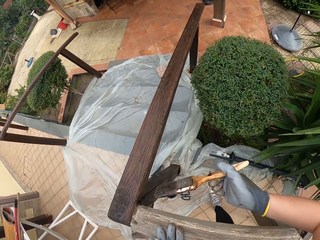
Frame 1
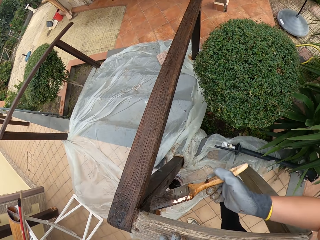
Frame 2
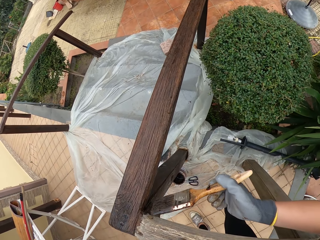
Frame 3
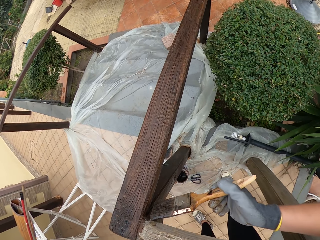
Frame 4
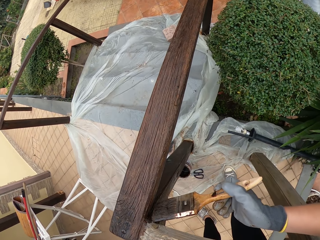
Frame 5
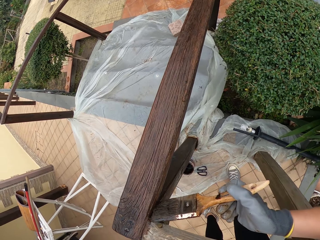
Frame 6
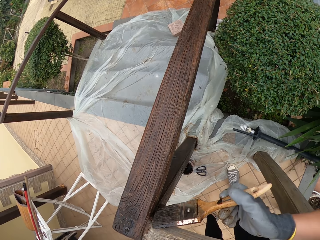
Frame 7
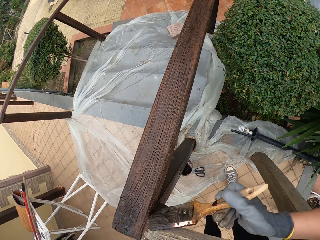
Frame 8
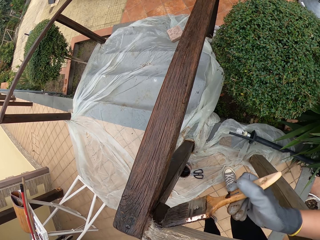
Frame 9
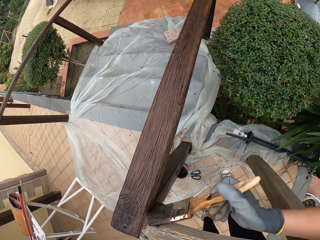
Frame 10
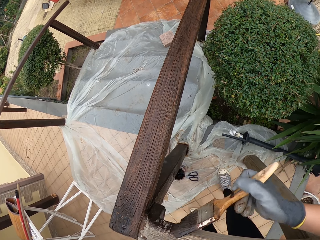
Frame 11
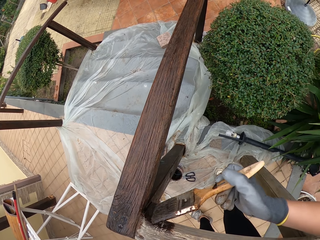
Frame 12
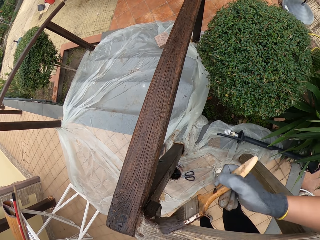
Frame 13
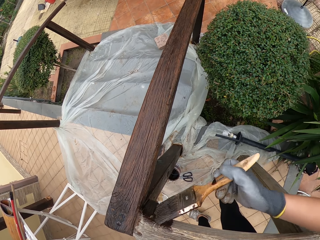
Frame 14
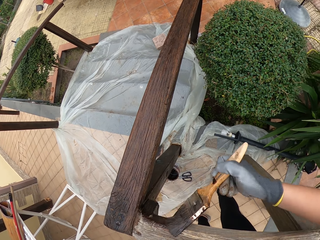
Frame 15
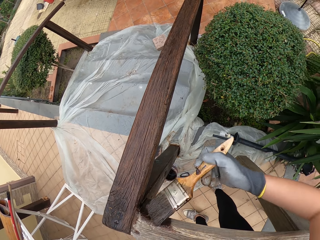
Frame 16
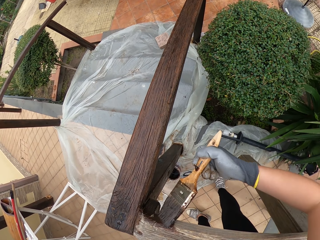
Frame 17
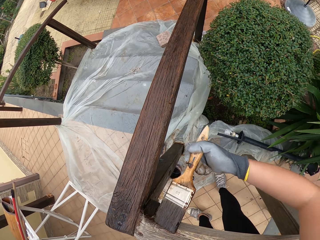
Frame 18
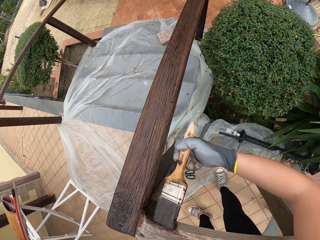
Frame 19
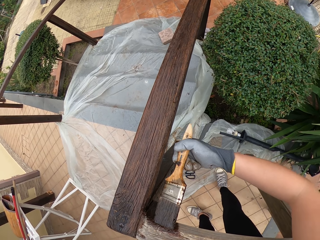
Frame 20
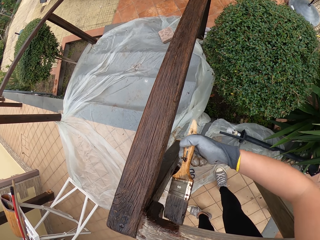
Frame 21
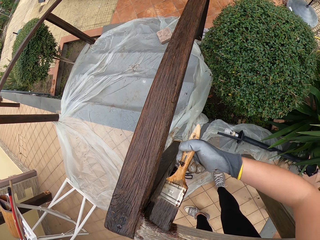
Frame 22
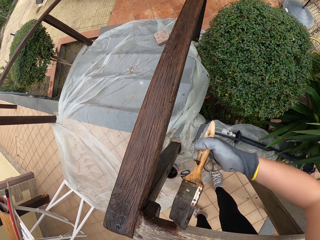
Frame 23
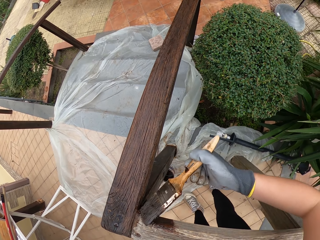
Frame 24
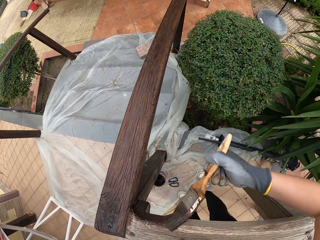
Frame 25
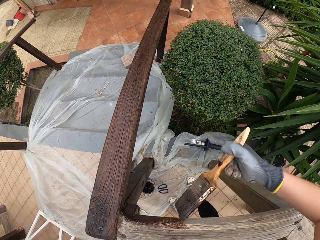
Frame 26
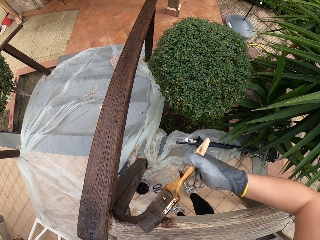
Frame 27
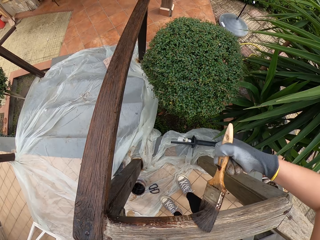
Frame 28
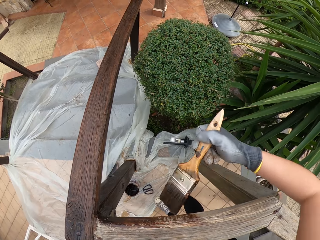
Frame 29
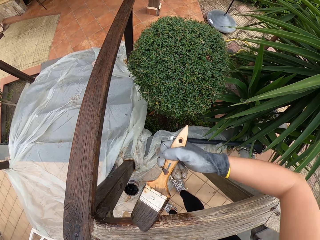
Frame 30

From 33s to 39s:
The camera wearer bends towards the outer side of the porch railing with the paint brush. They paint a front porch rail cap using the paint brush.

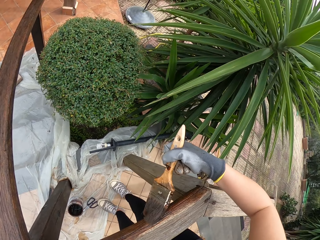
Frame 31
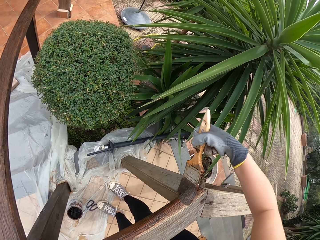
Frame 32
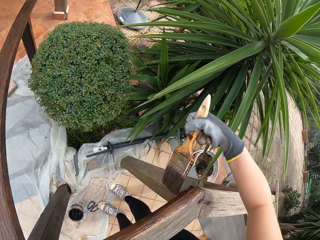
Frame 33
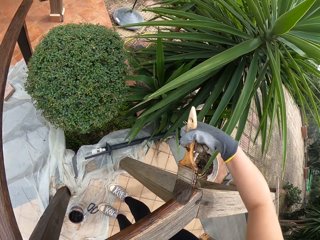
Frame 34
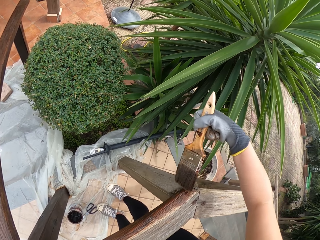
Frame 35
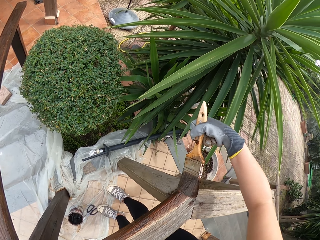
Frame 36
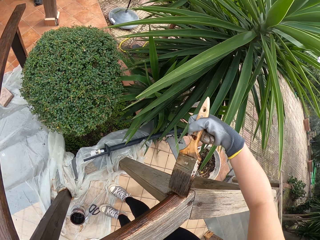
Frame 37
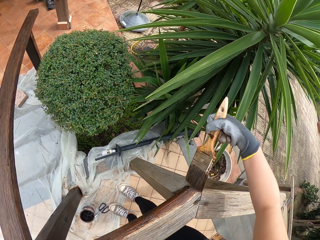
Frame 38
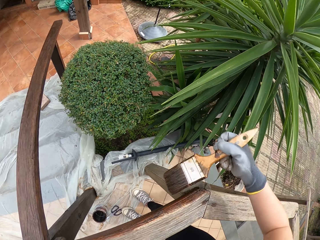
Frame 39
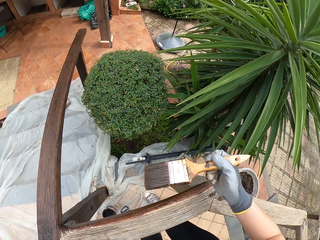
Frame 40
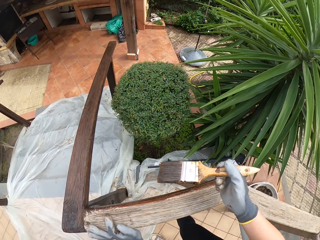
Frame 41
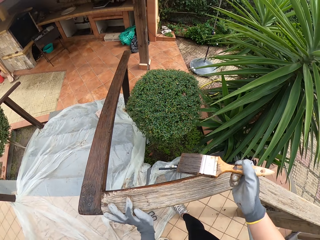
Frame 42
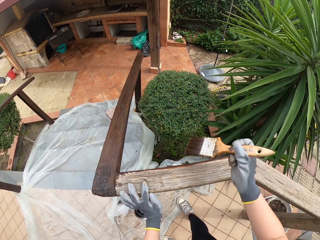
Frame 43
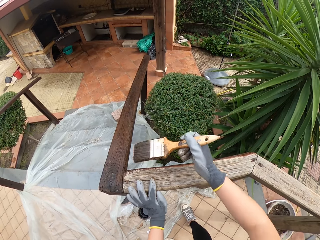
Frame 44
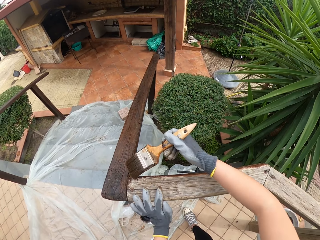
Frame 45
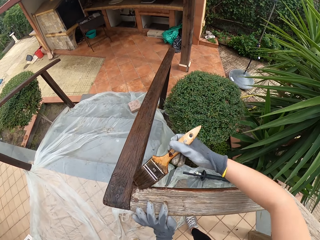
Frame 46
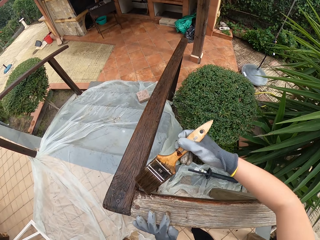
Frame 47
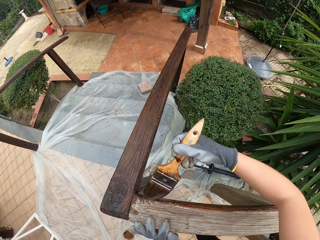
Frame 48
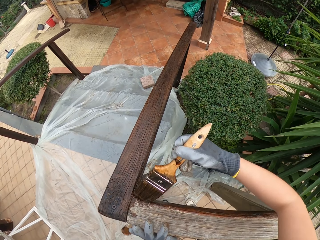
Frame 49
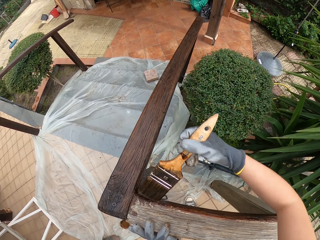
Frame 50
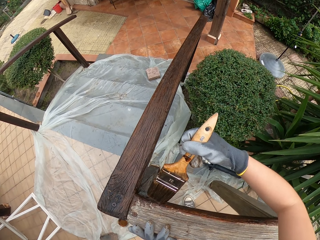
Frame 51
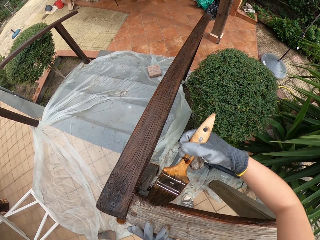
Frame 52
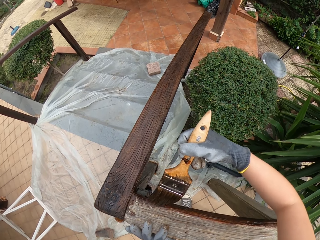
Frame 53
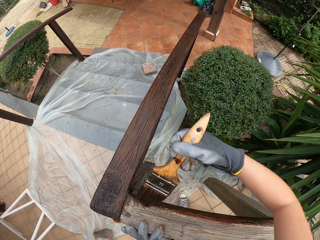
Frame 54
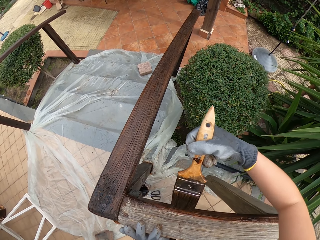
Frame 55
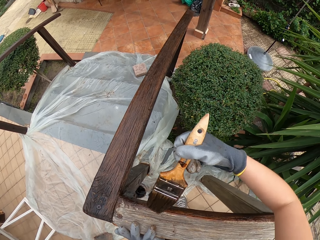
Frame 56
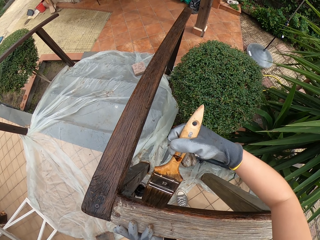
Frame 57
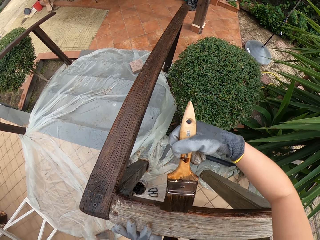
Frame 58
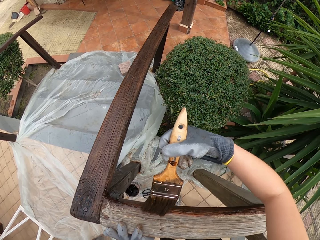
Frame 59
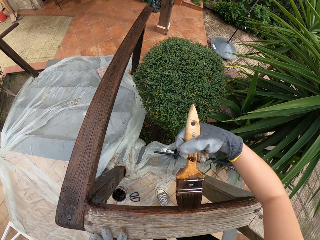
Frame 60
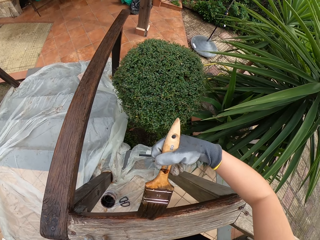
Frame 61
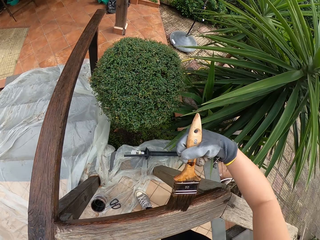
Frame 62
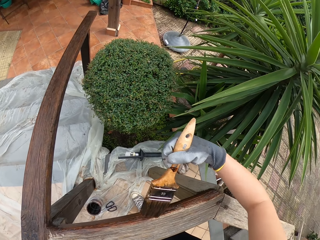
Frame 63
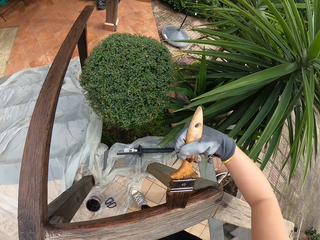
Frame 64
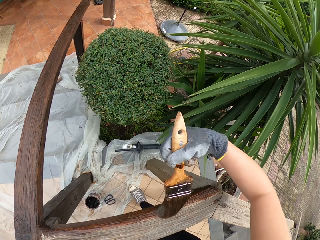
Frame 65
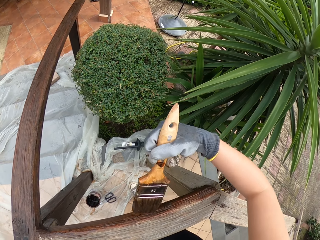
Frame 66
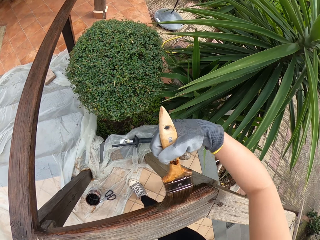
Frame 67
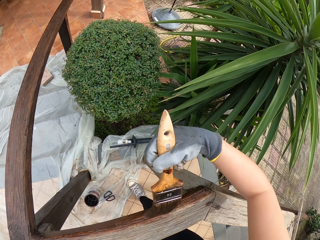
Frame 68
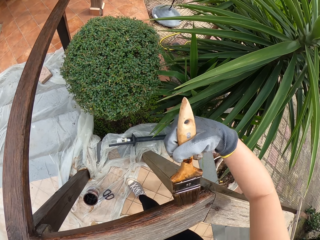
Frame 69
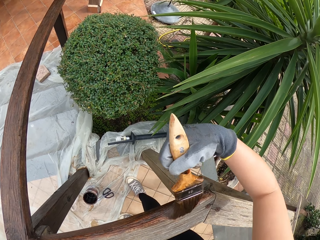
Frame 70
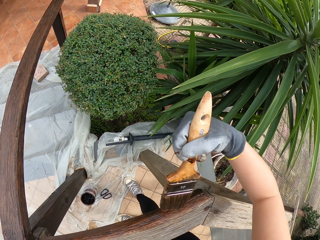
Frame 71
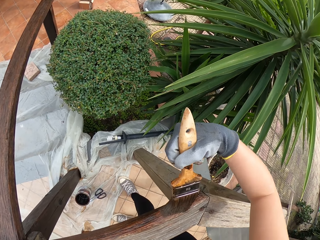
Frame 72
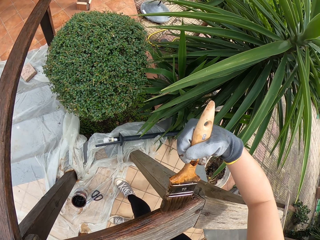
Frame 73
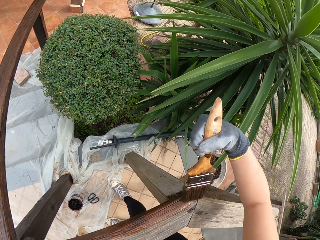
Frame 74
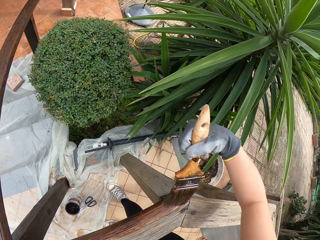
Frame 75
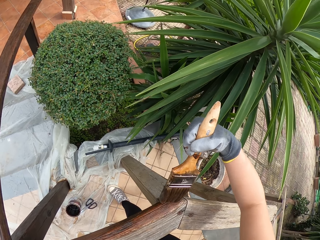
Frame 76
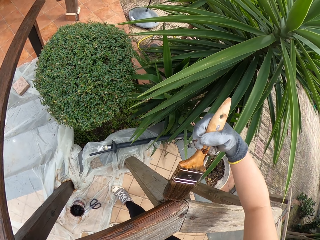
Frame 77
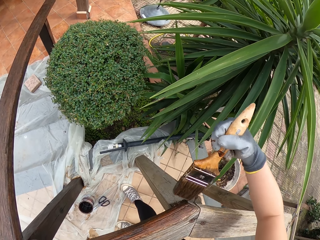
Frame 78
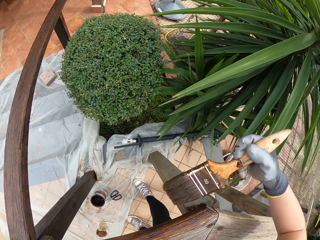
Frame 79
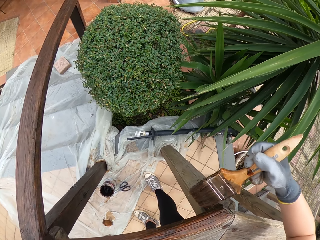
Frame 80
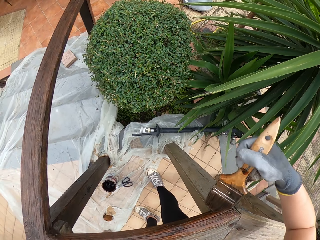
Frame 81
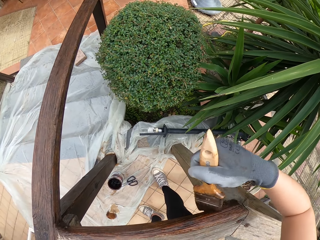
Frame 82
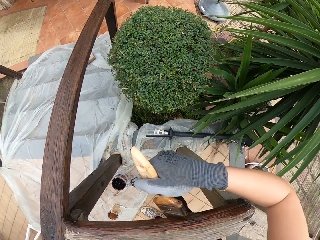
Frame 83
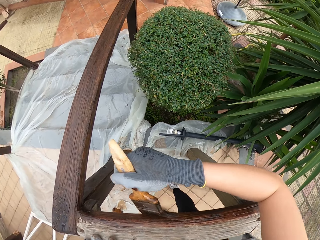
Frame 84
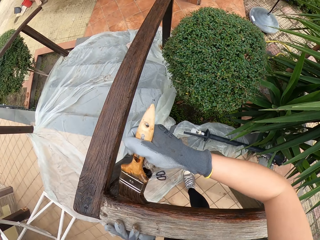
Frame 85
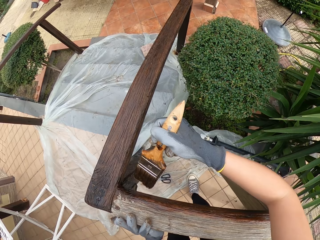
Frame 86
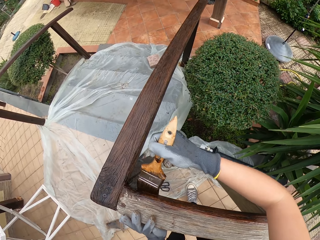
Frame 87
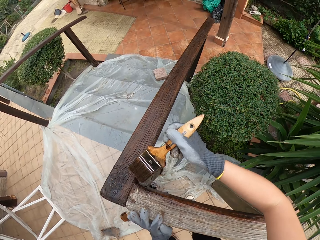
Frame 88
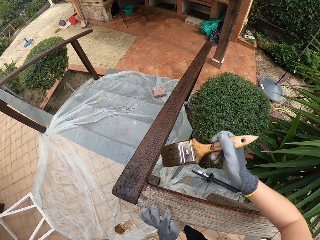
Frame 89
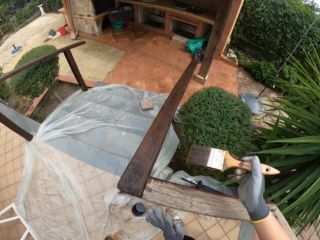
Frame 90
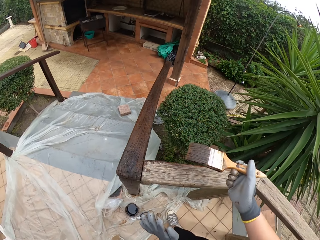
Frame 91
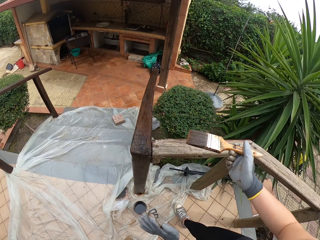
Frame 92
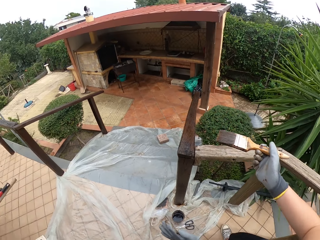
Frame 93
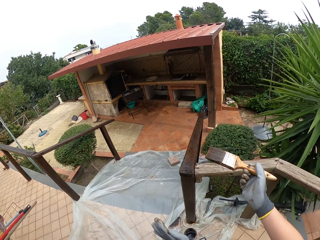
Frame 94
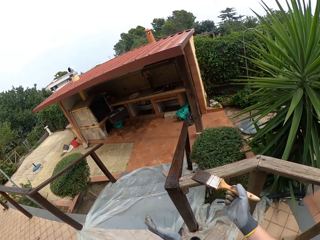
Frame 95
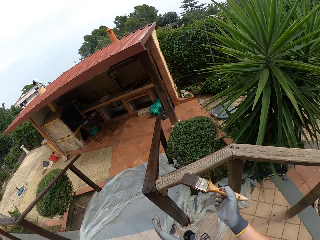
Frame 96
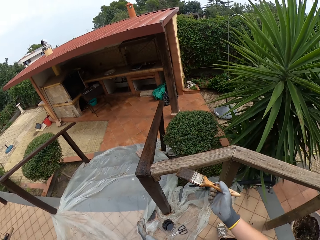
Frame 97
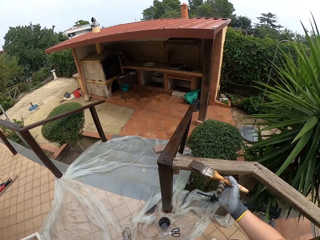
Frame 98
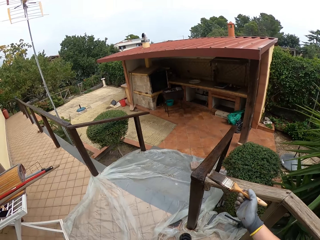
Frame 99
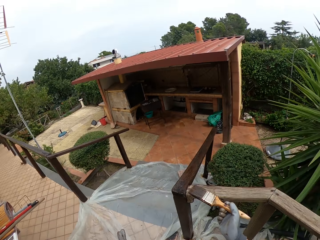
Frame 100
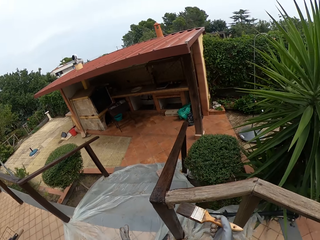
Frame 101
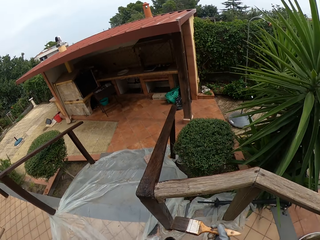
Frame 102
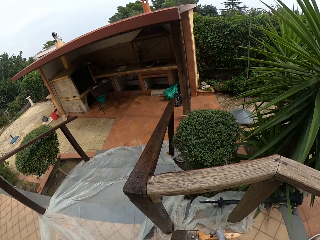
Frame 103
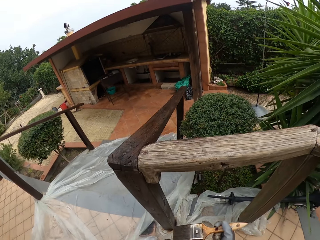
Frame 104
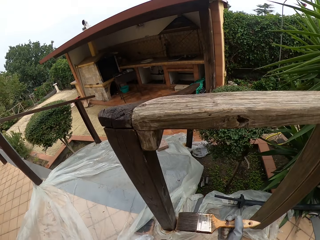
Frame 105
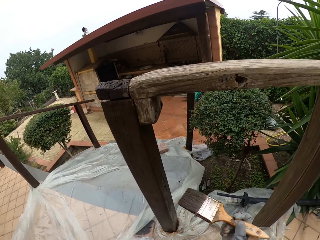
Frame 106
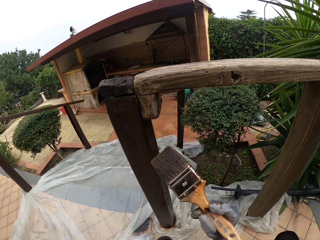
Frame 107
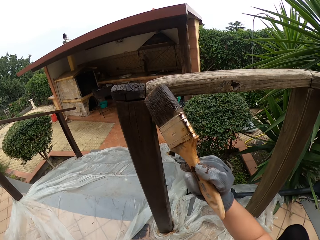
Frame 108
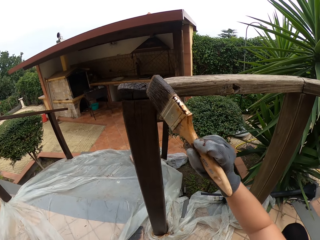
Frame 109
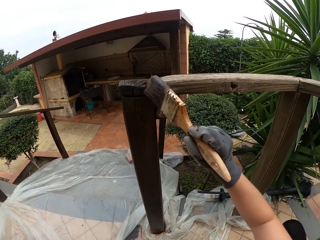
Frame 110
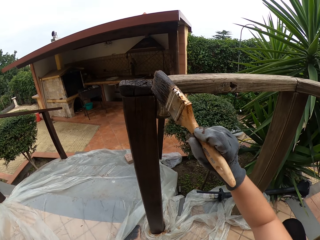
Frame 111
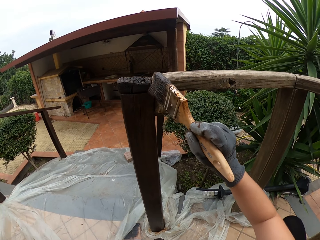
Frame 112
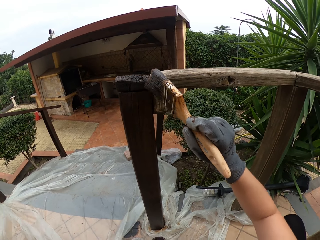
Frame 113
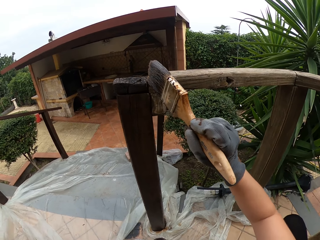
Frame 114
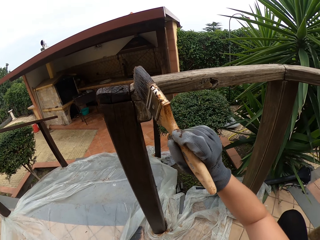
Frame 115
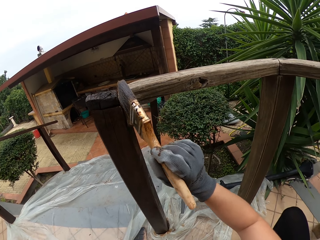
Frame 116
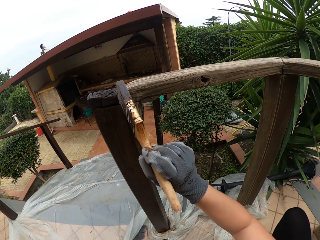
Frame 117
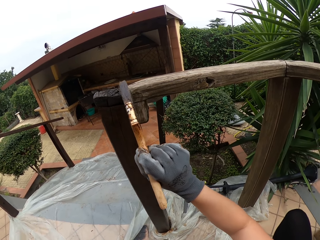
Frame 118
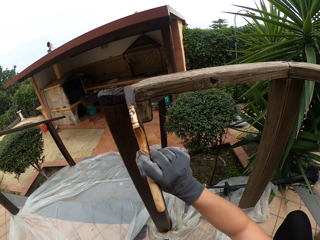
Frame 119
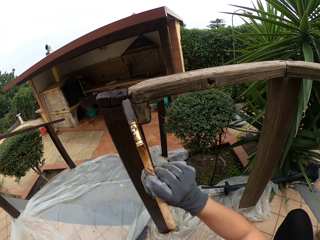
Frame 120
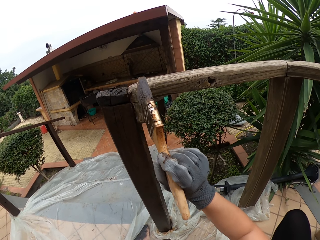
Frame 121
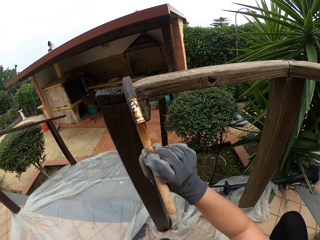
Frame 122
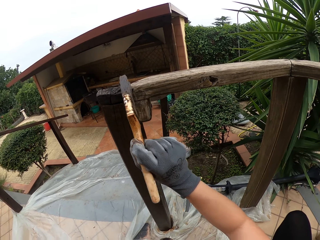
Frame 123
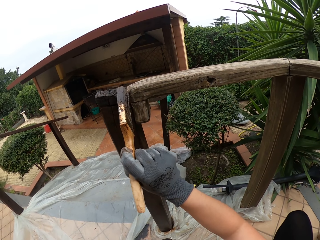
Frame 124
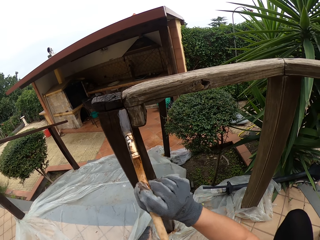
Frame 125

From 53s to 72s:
The camera wearer puts his left hand on the wooden rail. He paints the wooden rail with the brush. He removes his left hand from the wooden rail. He stops to paint. He looks around. He squats down. He paints the front porch rail cap using the paint brush.
